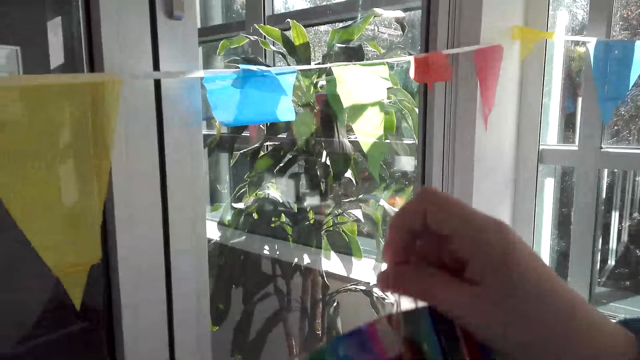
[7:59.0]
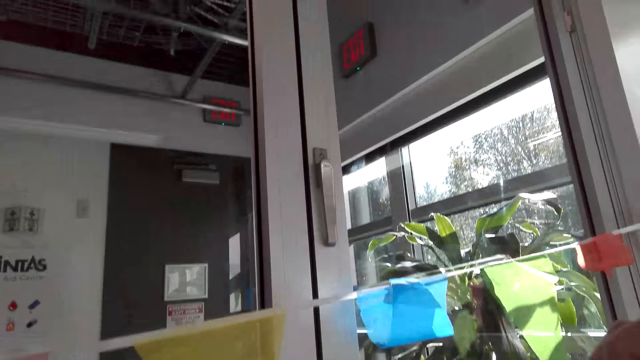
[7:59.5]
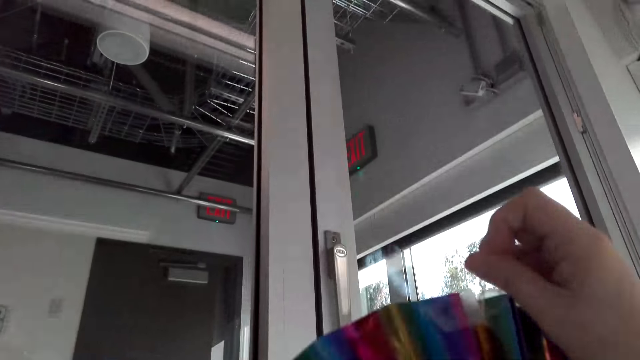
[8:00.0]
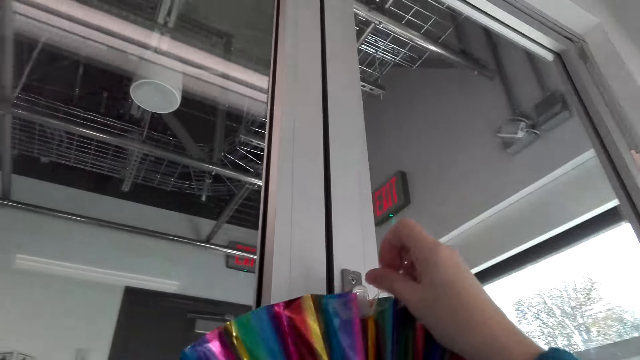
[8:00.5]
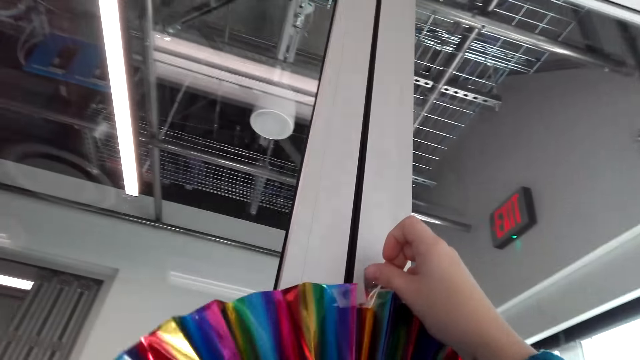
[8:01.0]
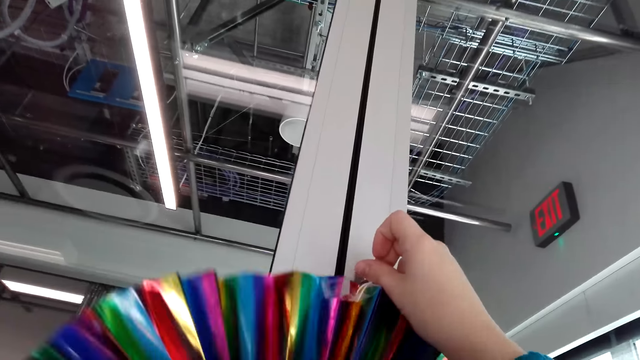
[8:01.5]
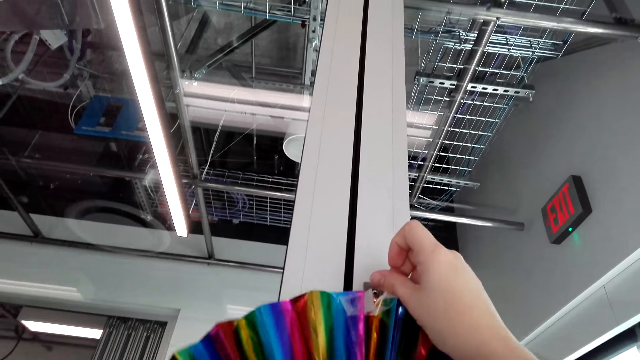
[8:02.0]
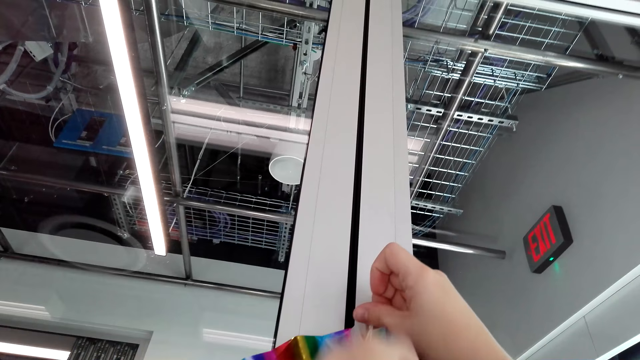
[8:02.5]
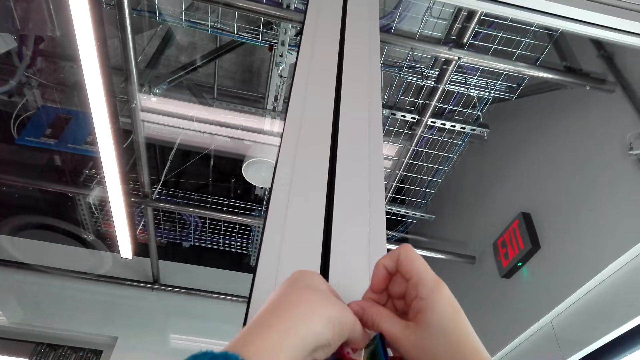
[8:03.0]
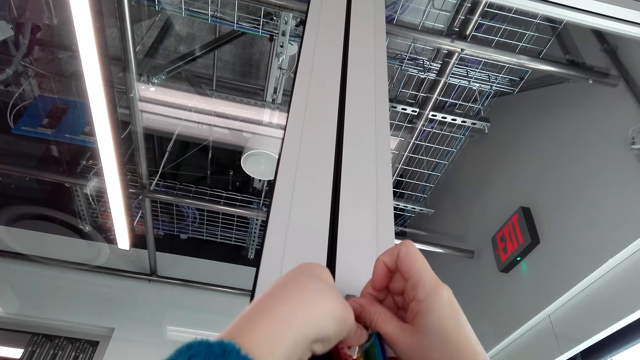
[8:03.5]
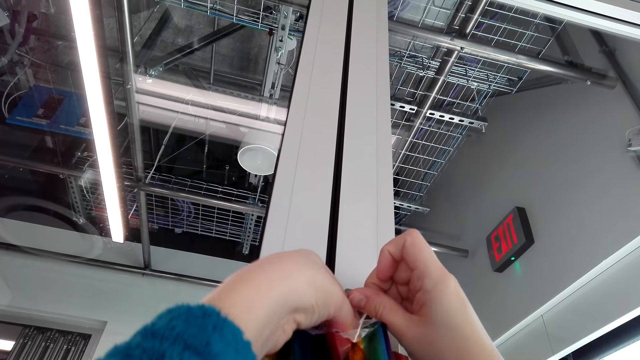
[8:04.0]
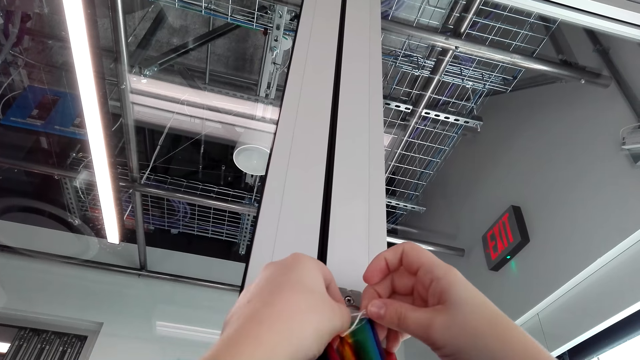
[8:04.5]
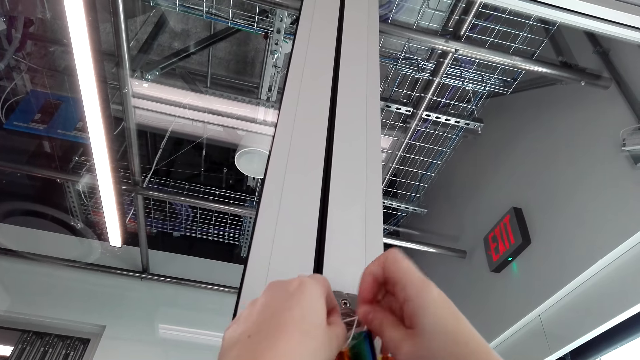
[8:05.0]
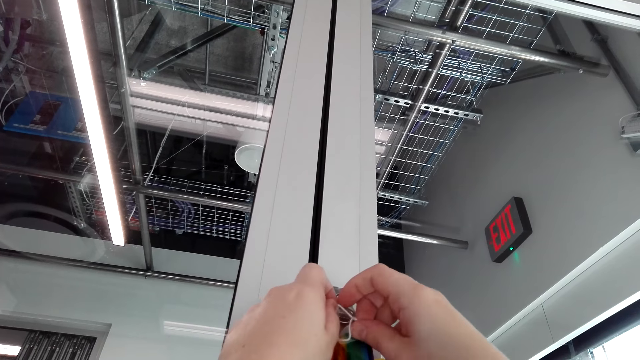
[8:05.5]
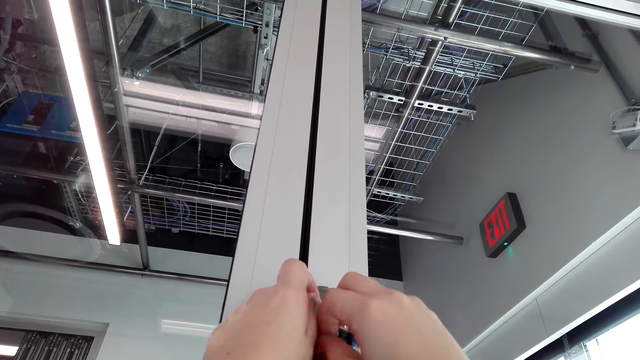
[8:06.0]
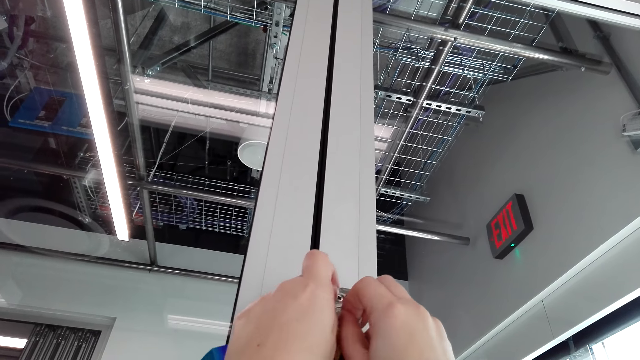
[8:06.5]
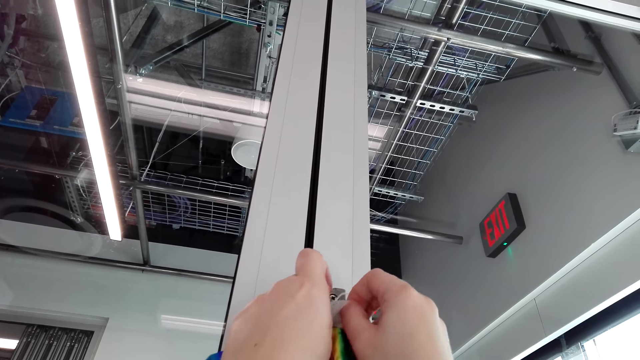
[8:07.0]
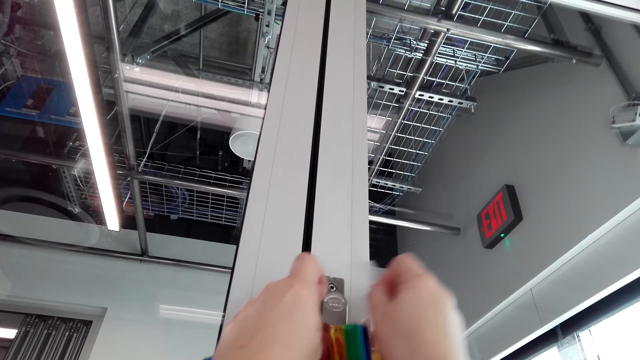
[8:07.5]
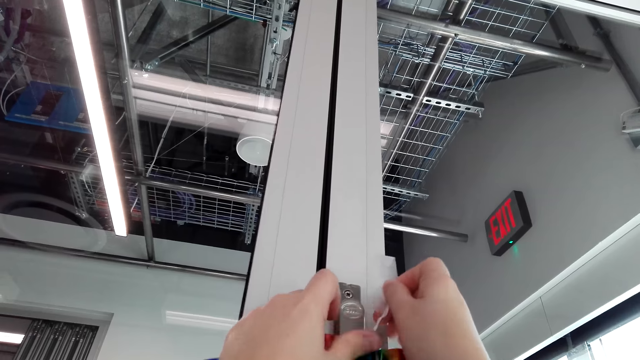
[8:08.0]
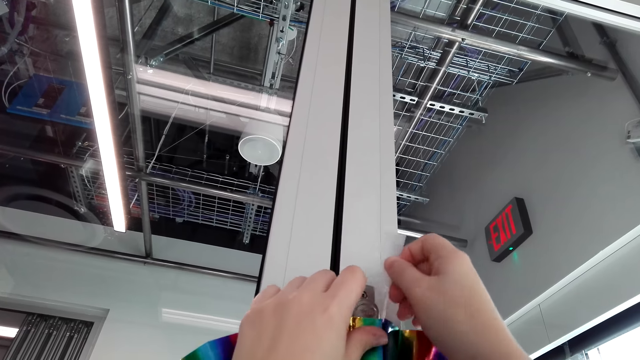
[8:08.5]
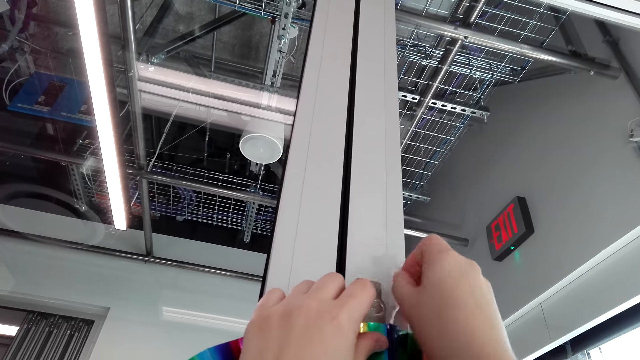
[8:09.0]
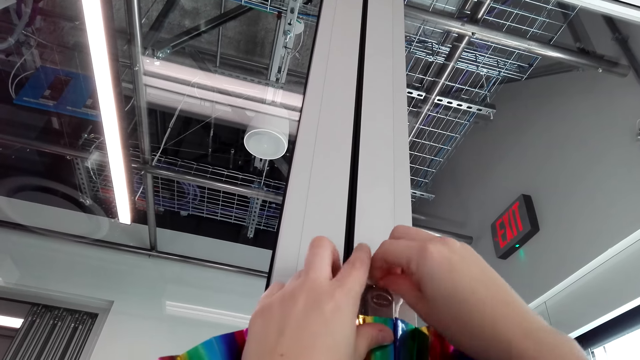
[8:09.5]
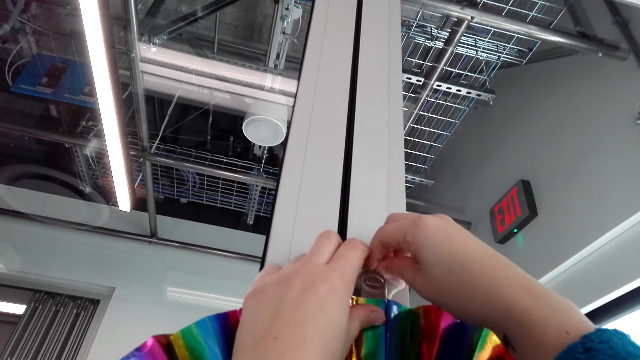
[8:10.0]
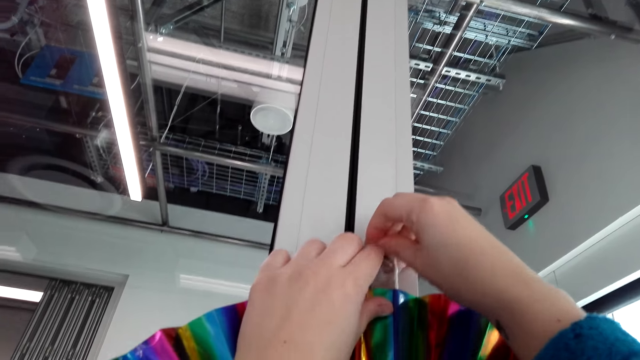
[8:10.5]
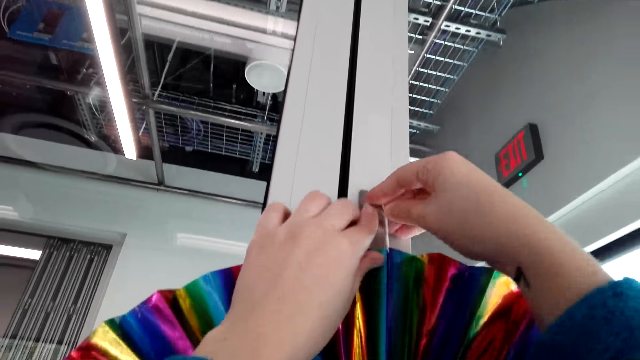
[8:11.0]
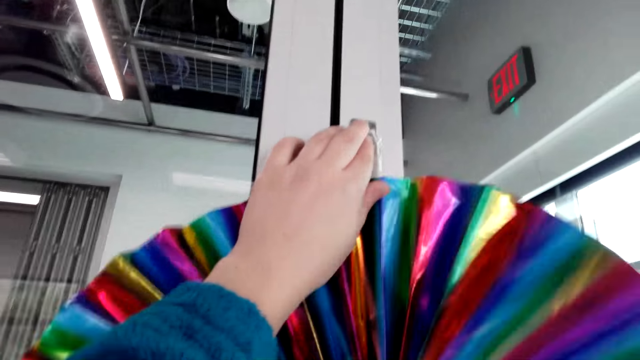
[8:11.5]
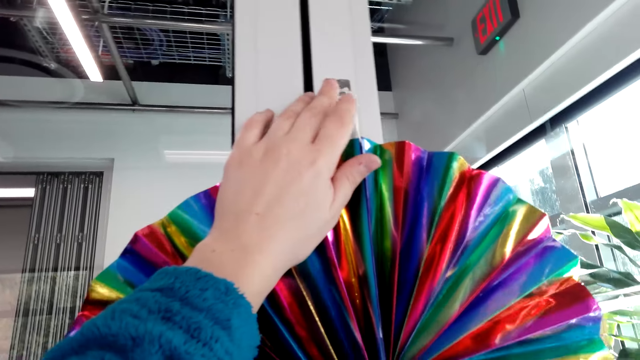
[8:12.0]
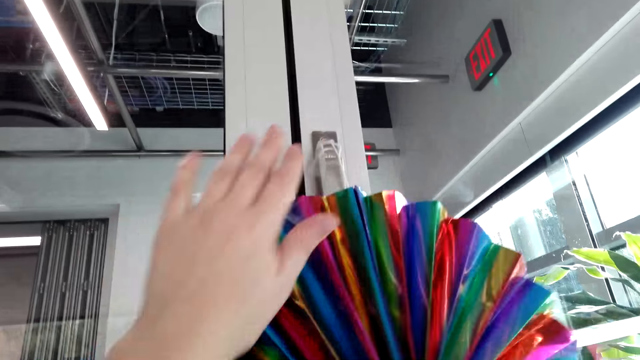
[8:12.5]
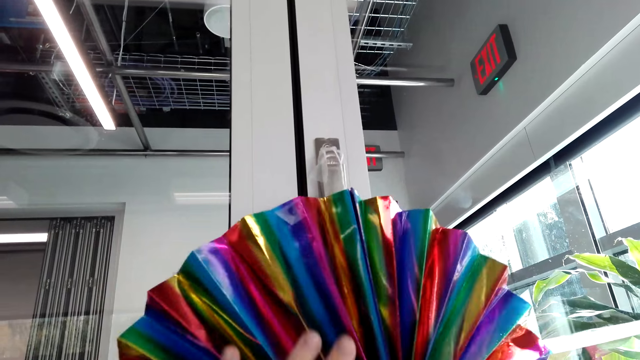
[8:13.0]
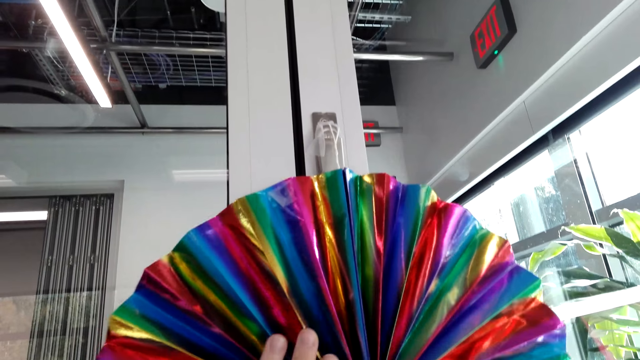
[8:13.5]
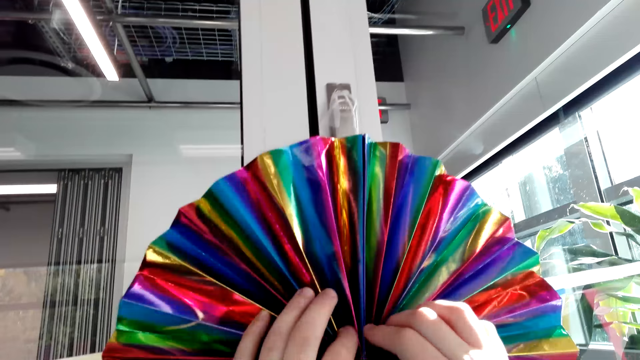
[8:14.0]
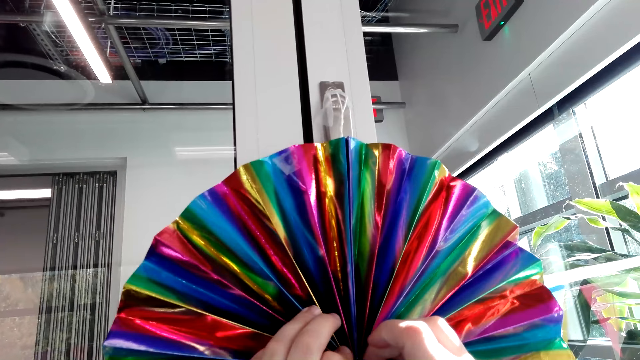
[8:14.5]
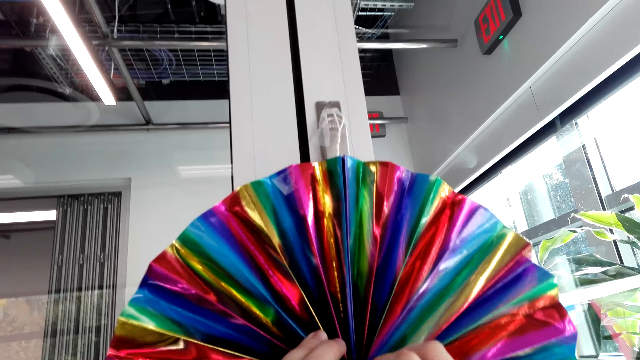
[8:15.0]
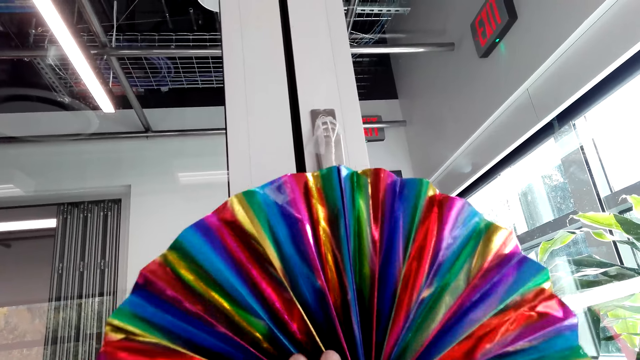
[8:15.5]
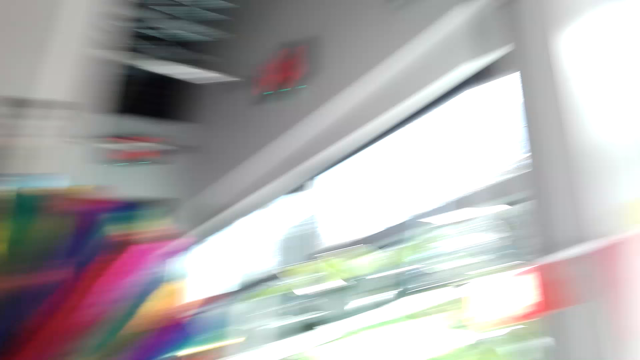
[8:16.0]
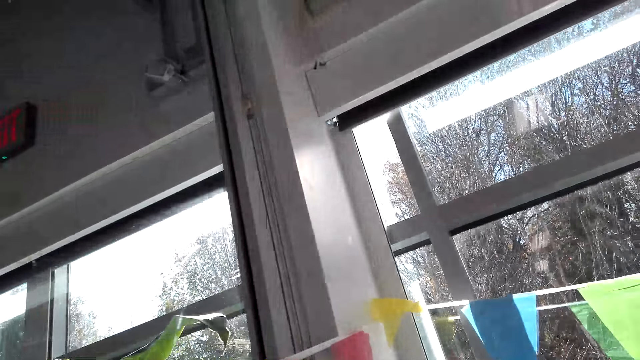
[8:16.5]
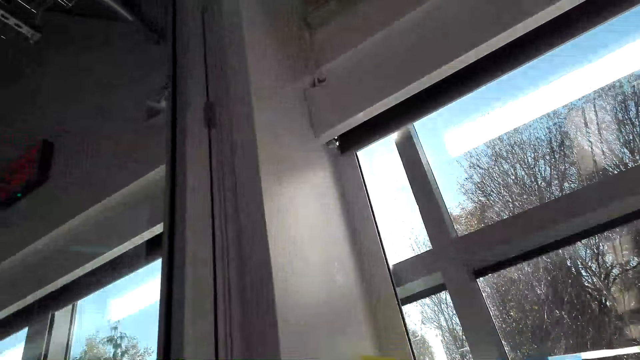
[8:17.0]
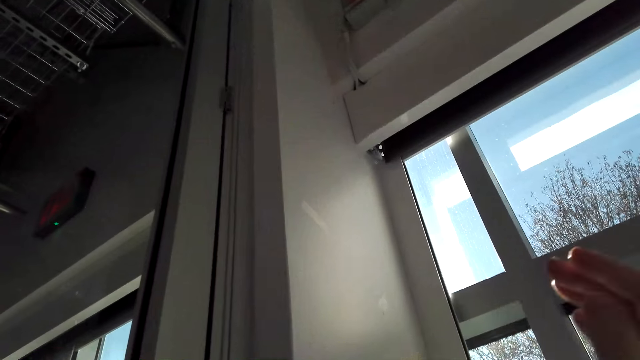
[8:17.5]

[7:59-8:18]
The camera wearer makes the decoration. They hang the decoration on the door handle. They fix the decoration on the glass wall. They look around. They walk in the house.

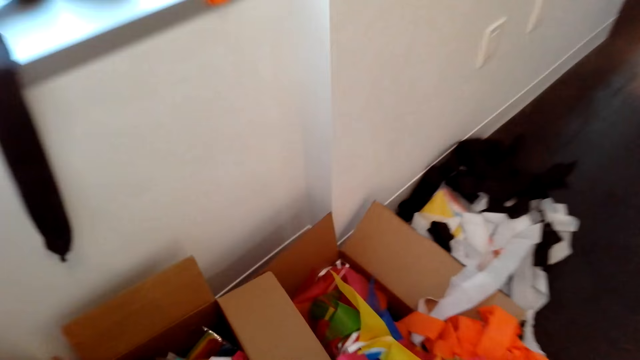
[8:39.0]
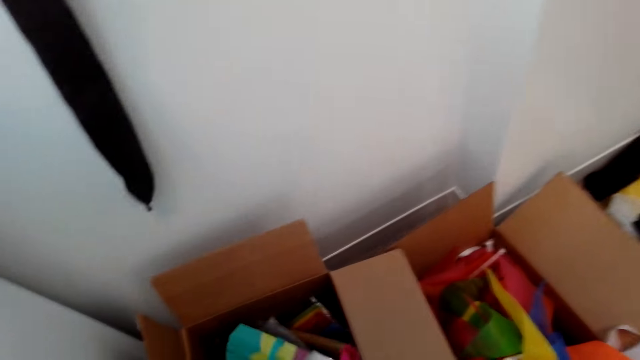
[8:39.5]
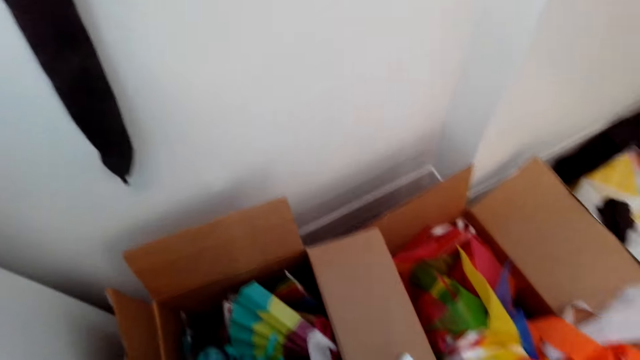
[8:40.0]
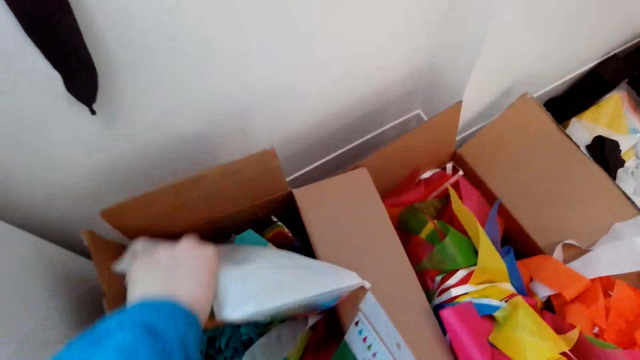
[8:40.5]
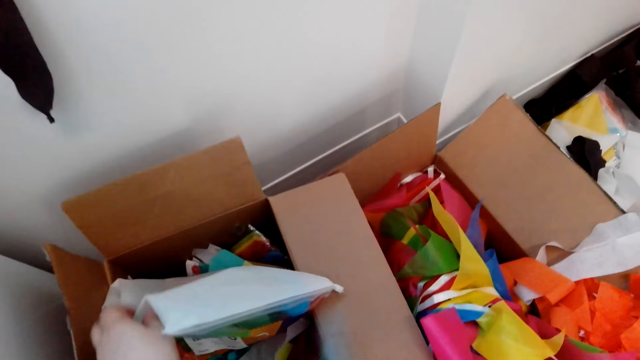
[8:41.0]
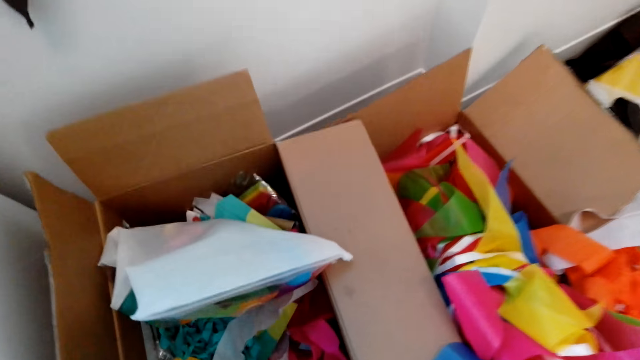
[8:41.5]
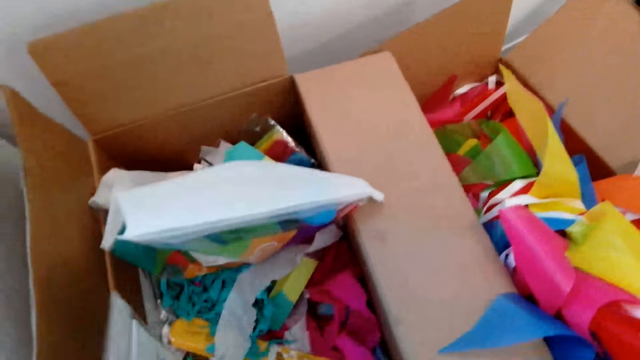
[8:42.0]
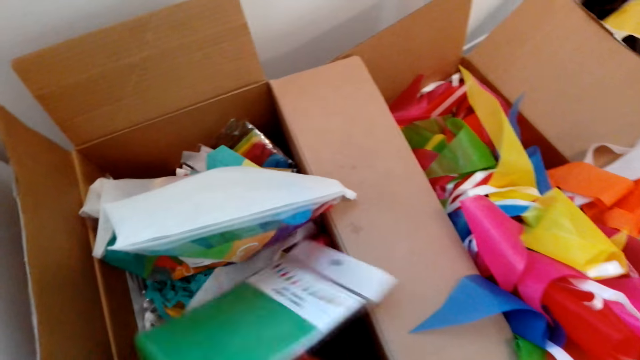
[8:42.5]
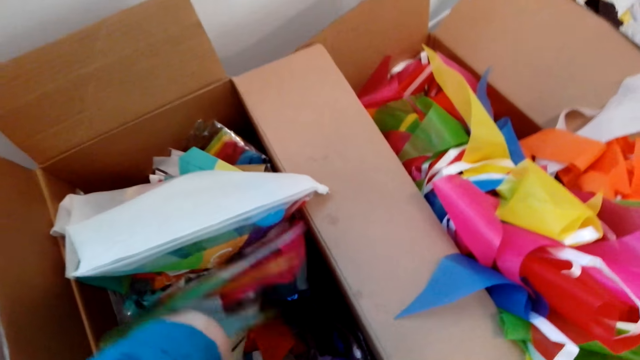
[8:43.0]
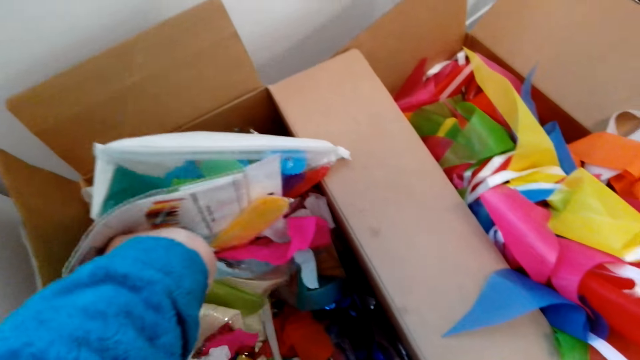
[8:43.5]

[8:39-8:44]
The camera wearer searches in the box on the floor. They pick something.
